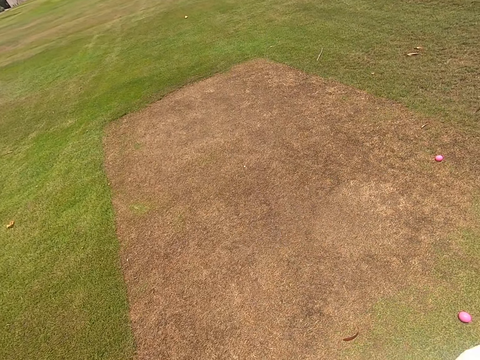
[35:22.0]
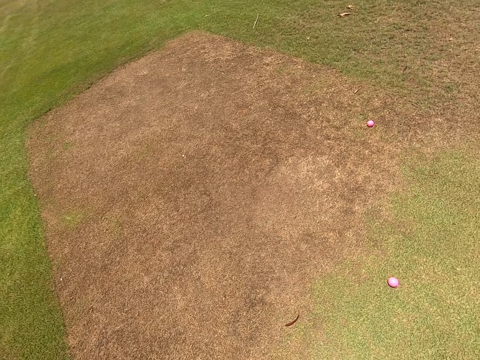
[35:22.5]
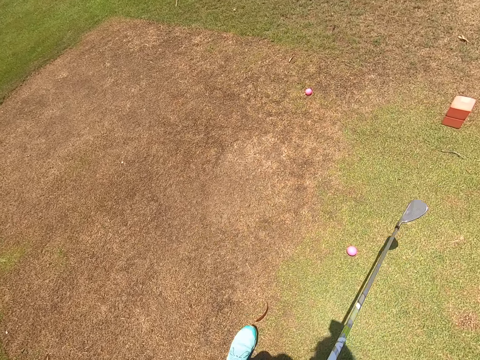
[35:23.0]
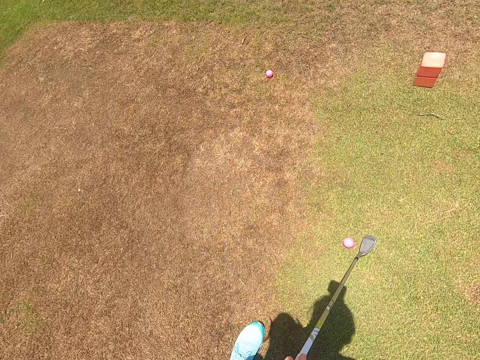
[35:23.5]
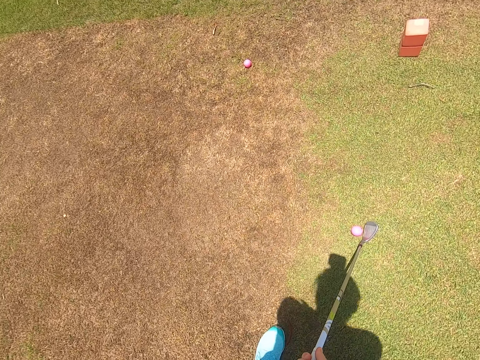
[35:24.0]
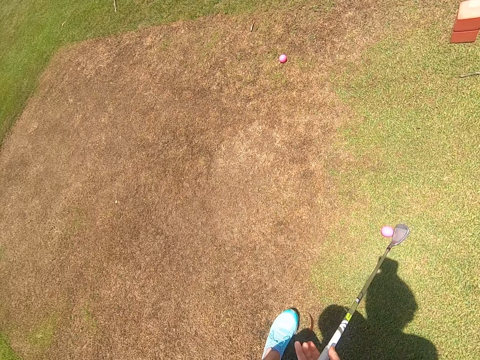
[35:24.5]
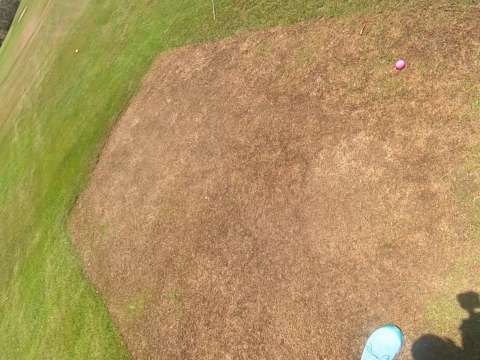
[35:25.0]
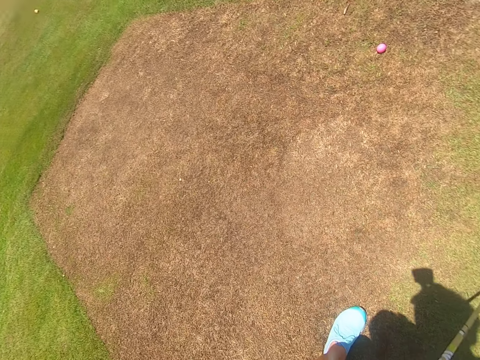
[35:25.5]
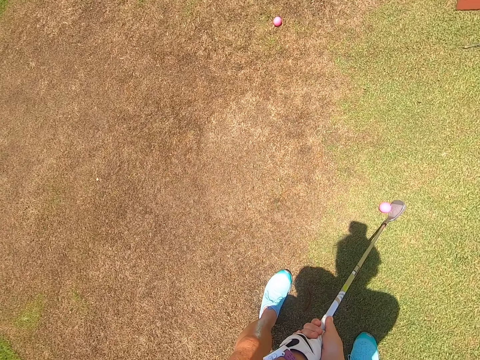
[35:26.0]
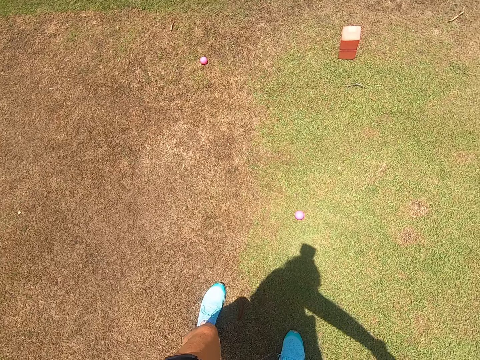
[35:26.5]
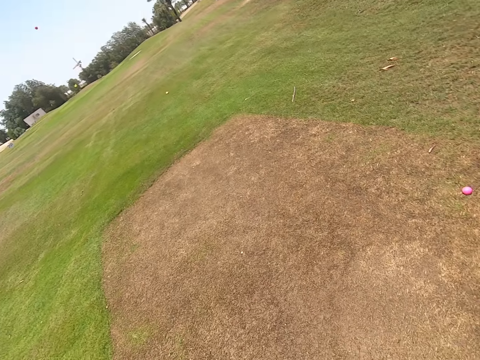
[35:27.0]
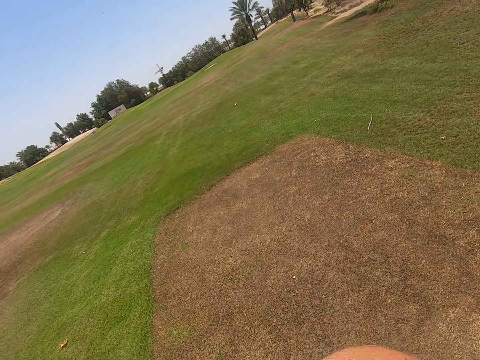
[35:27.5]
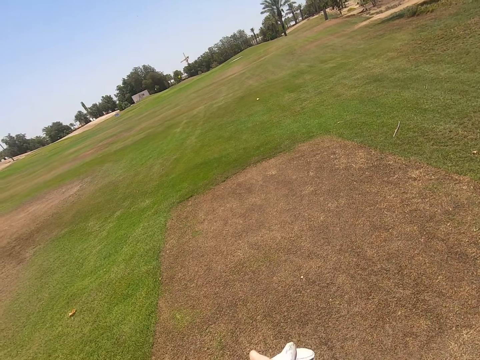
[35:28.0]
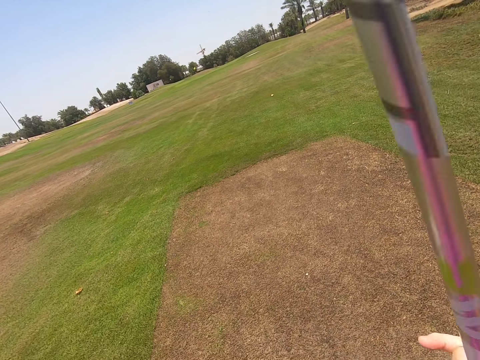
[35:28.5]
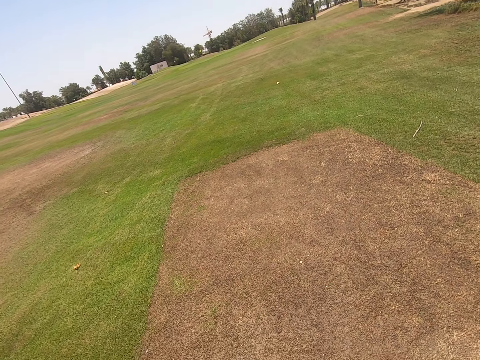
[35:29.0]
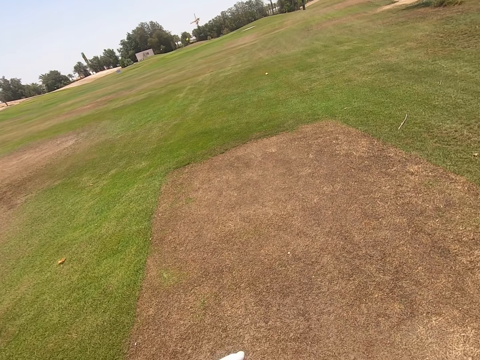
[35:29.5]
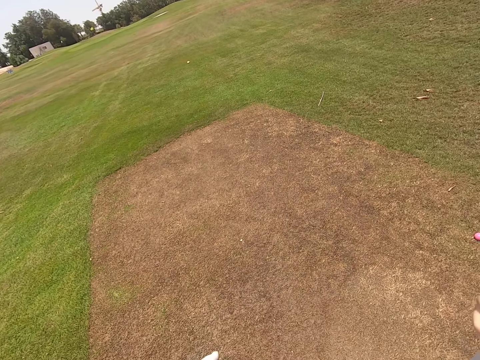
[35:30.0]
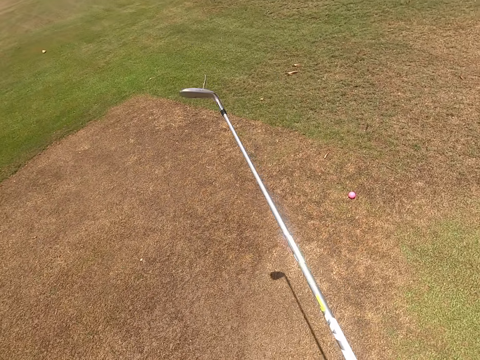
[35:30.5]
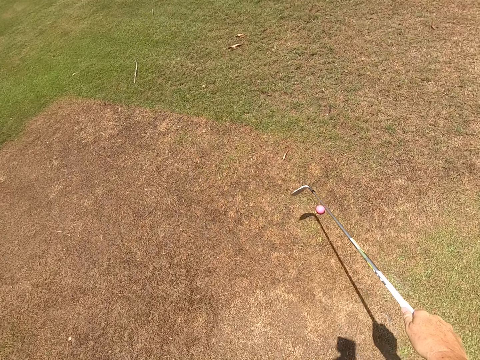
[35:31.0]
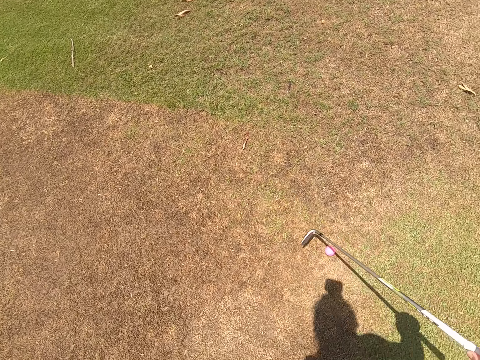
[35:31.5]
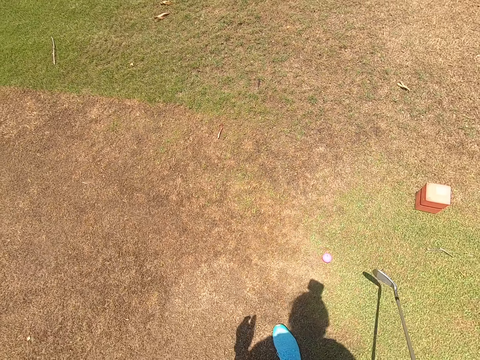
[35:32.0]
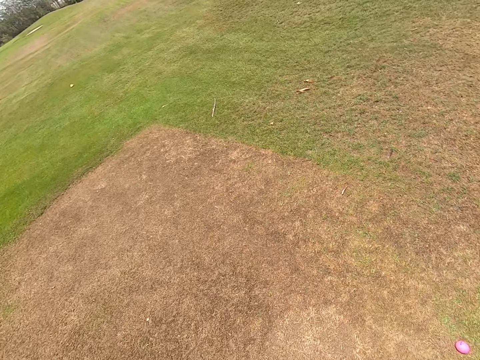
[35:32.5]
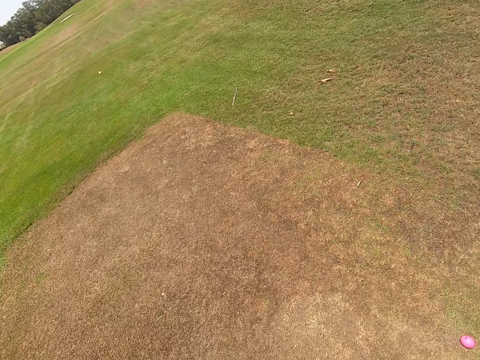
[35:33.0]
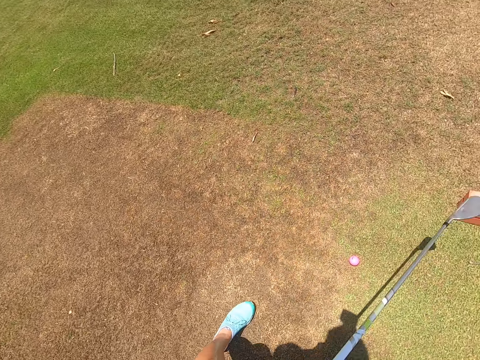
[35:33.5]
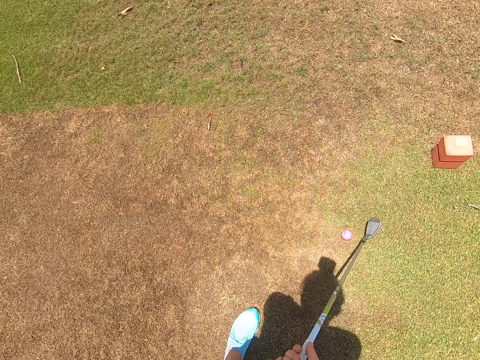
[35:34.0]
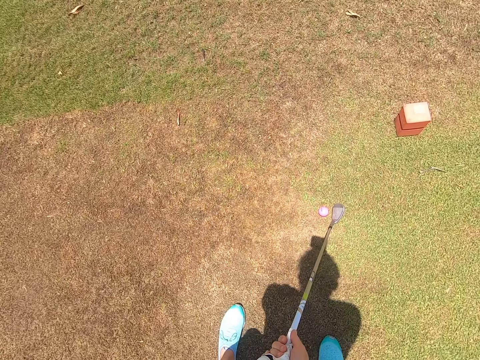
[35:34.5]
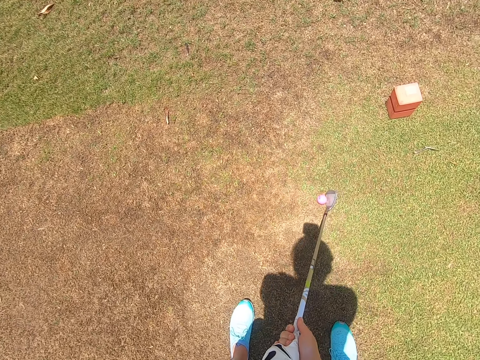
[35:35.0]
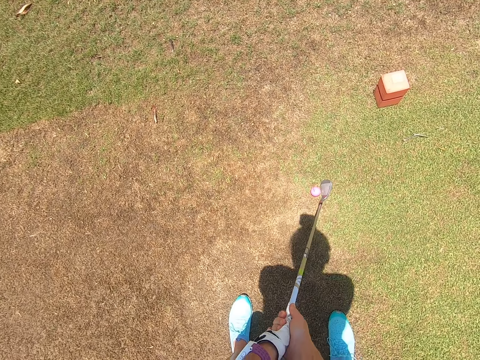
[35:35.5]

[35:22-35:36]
The camera wearer lowers the golf cart. They play golf with the hockey stick. They stand. They hit the golf. They pull the golf.

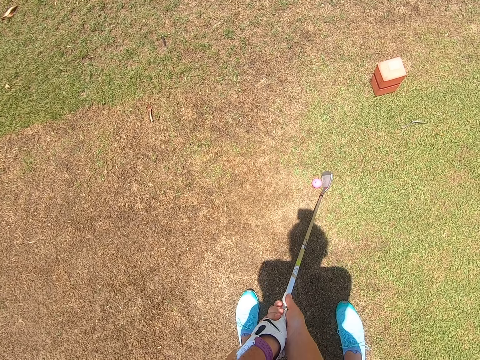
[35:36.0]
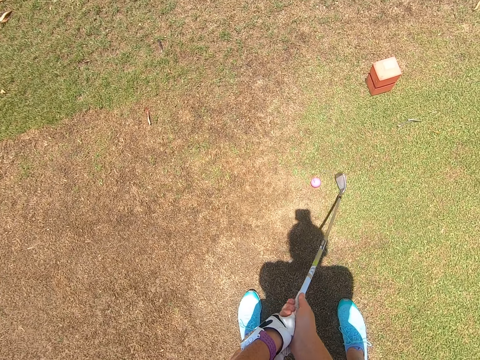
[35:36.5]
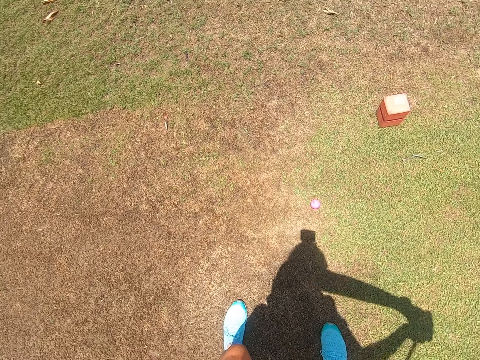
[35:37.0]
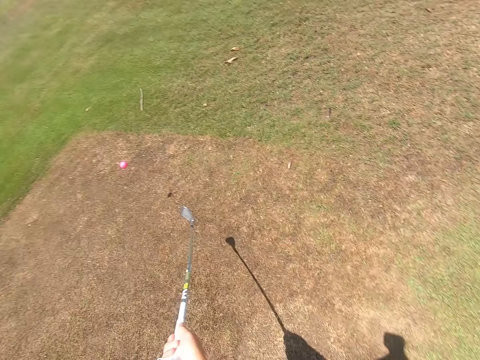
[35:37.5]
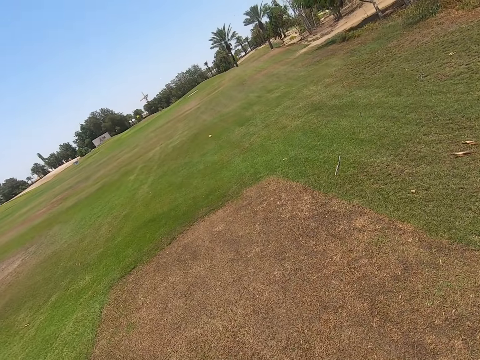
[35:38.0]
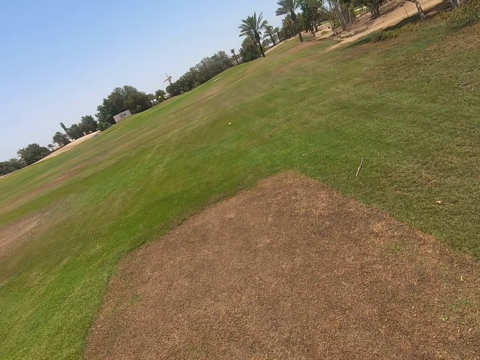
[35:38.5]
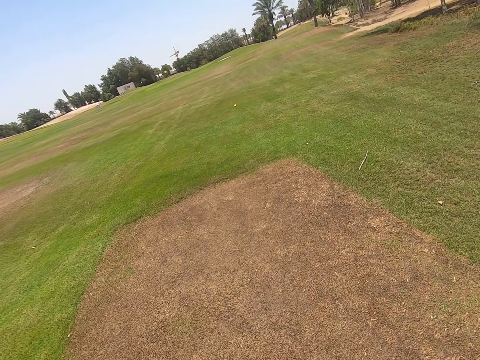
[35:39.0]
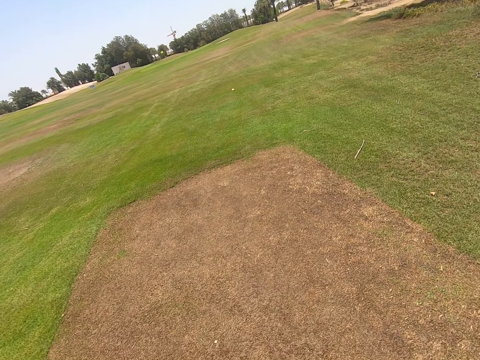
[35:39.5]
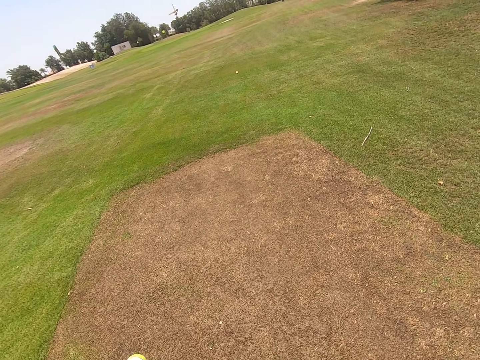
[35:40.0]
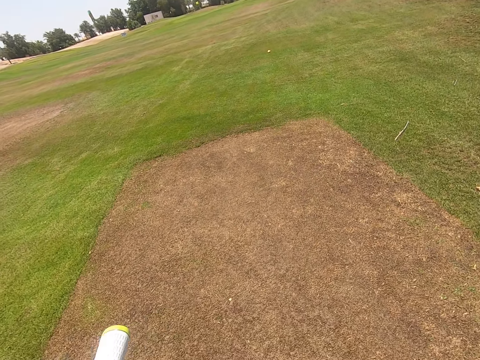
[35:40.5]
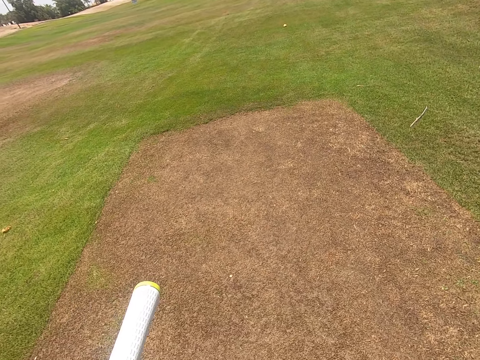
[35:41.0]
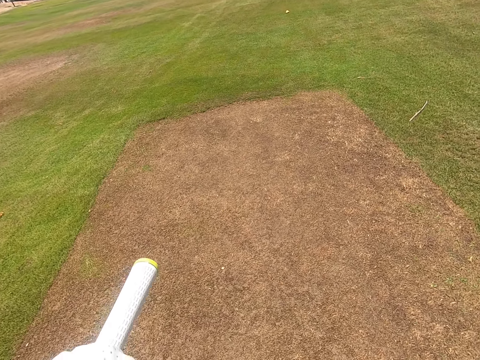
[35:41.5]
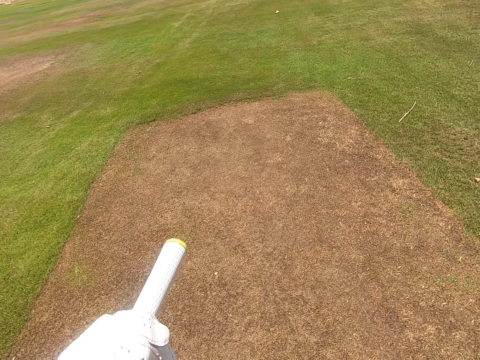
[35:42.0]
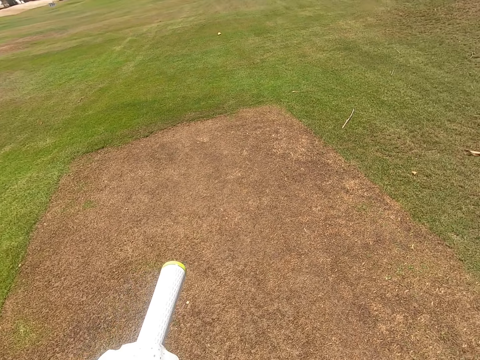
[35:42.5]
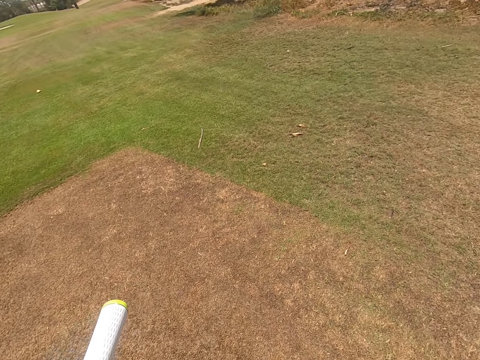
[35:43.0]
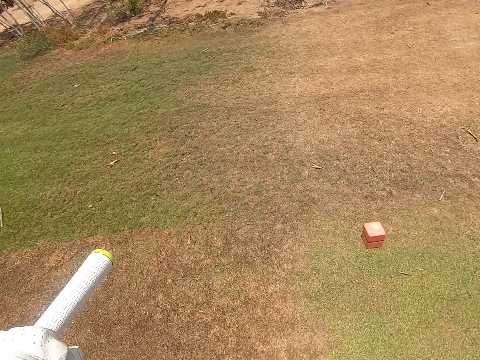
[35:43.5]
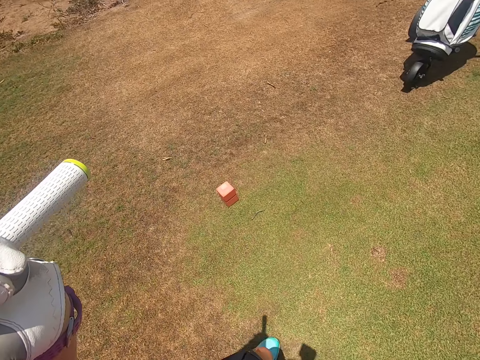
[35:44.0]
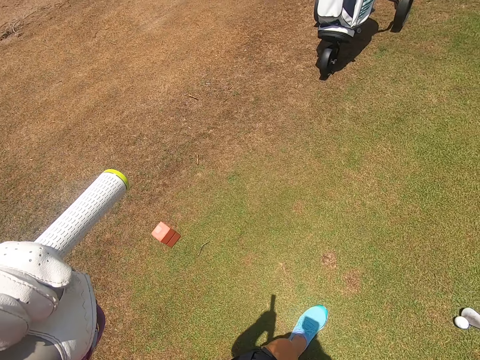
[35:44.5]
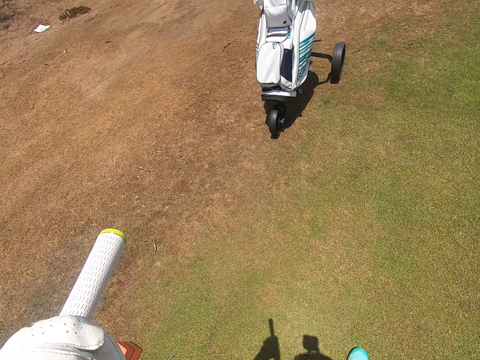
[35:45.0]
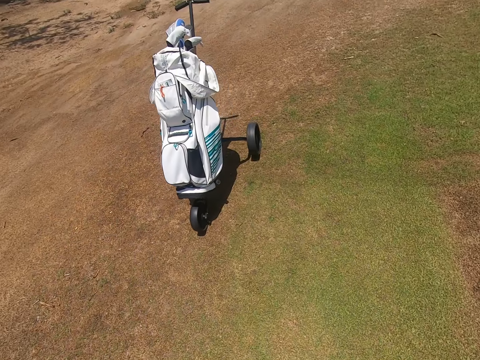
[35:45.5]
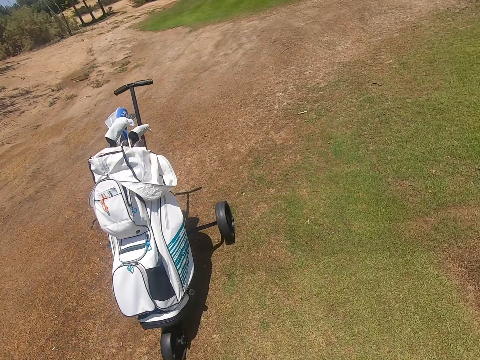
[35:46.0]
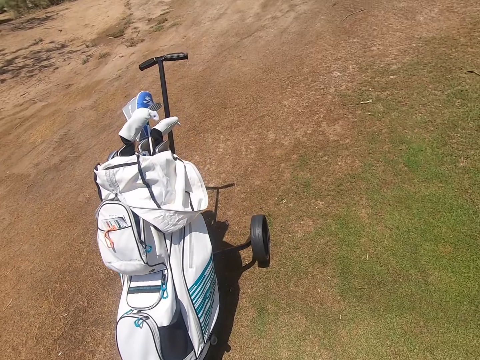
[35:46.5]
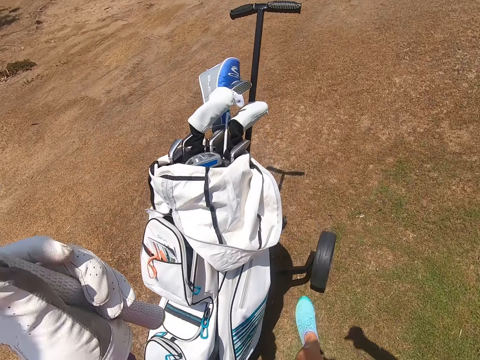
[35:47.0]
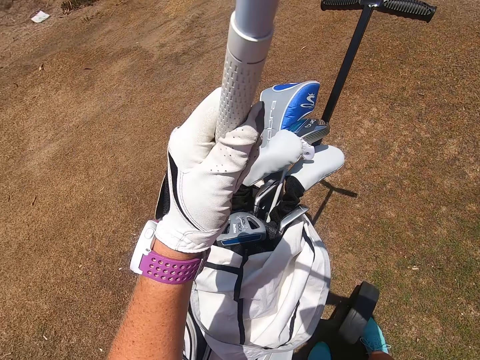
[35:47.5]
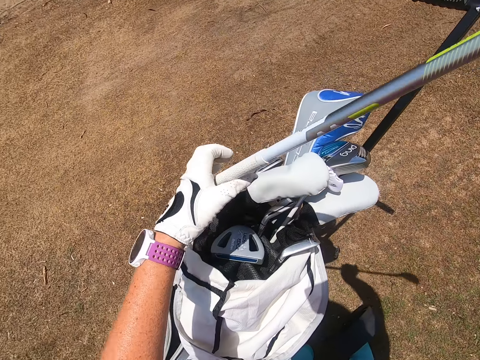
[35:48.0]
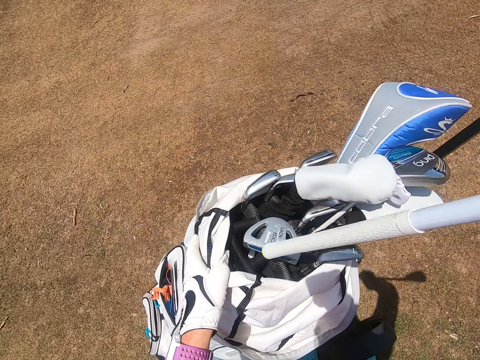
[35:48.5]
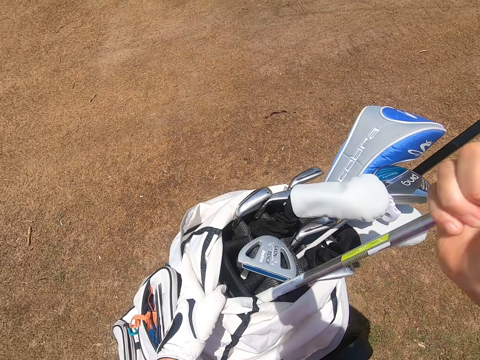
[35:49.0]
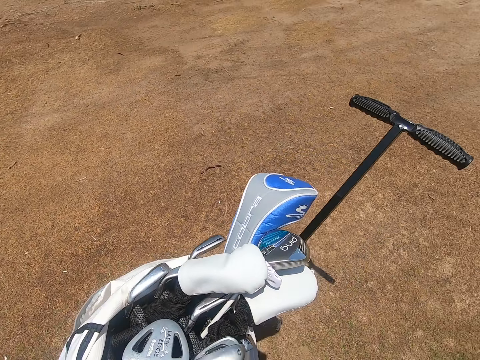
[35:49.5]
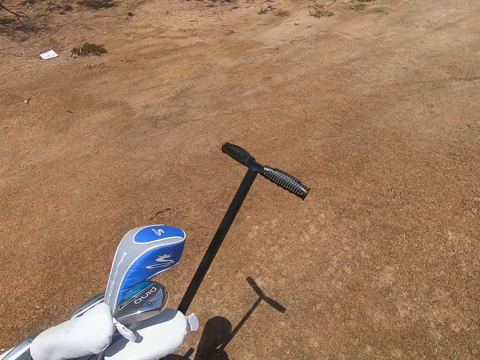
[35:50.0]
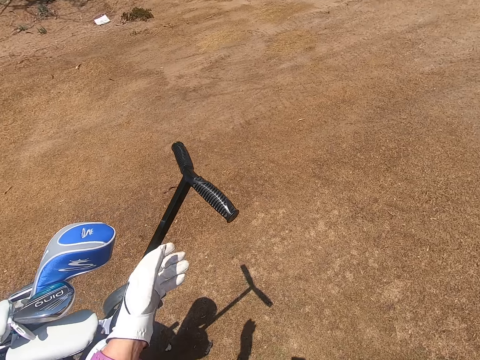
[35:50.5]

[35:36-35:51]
The camera wearer hits golf. They walk, touch a golf bag and put a golf club in the golf bag.
